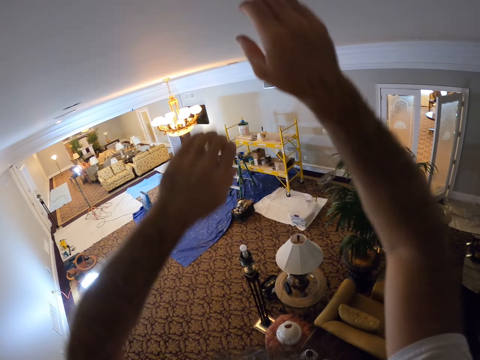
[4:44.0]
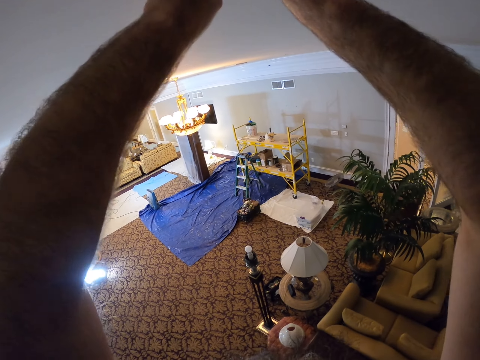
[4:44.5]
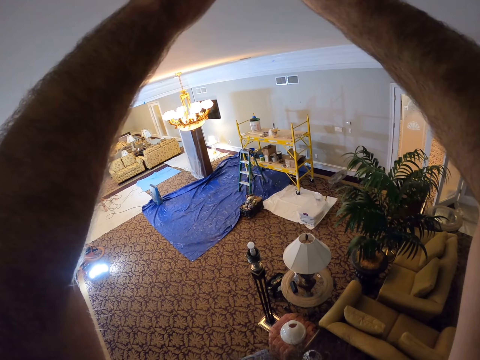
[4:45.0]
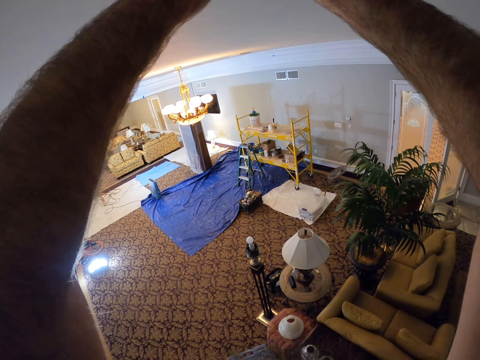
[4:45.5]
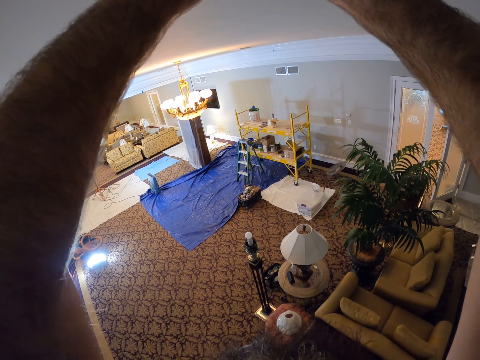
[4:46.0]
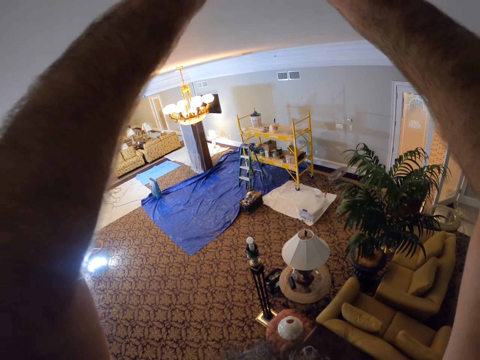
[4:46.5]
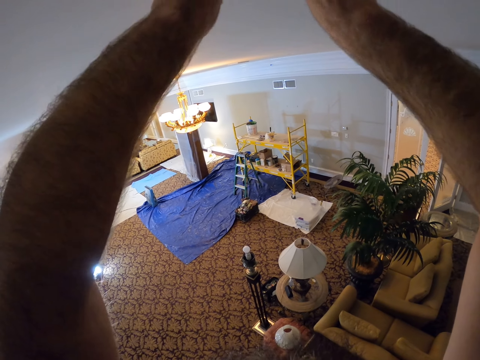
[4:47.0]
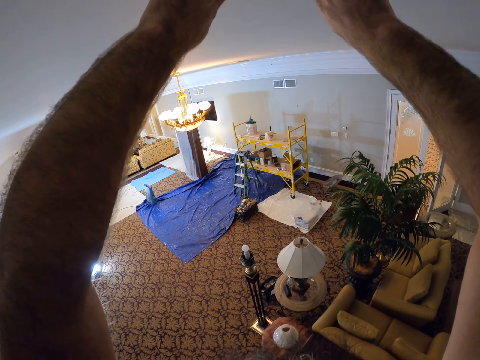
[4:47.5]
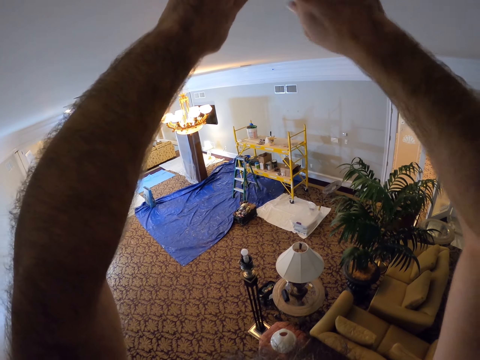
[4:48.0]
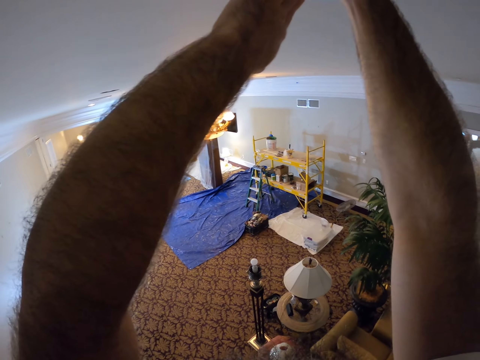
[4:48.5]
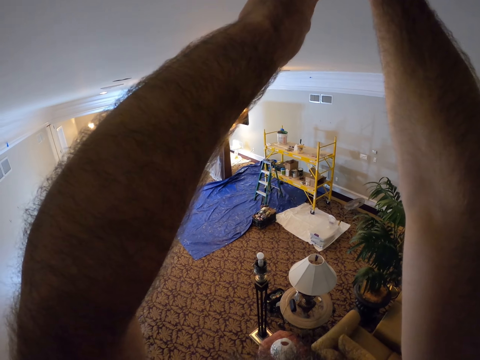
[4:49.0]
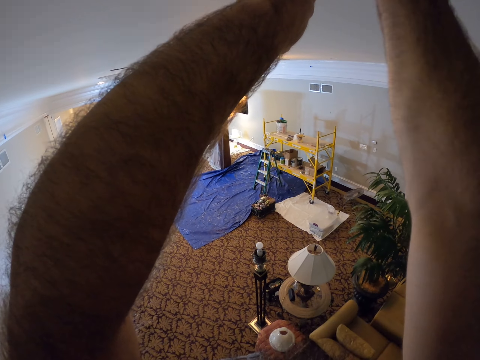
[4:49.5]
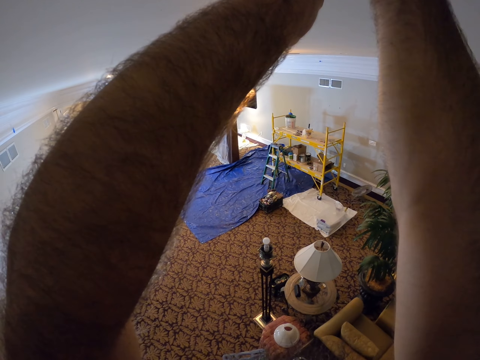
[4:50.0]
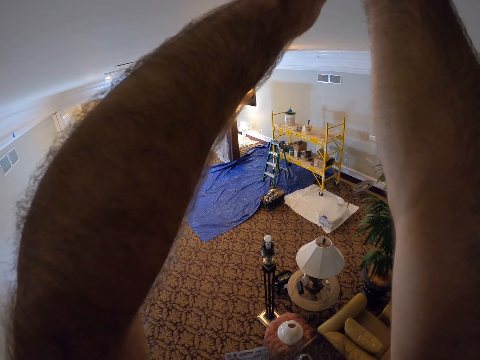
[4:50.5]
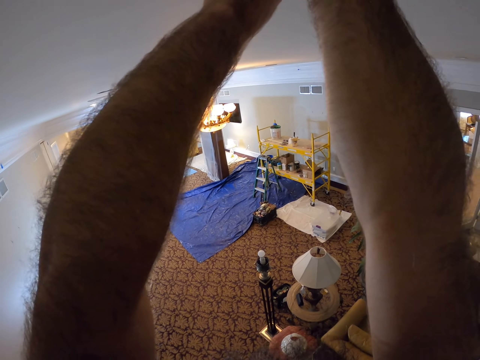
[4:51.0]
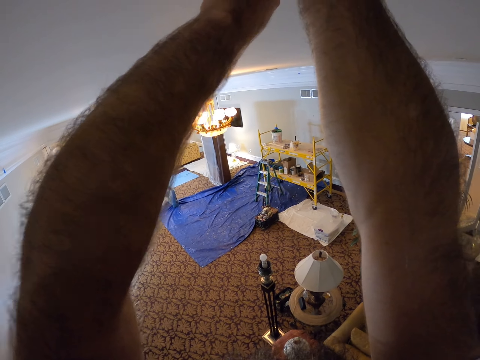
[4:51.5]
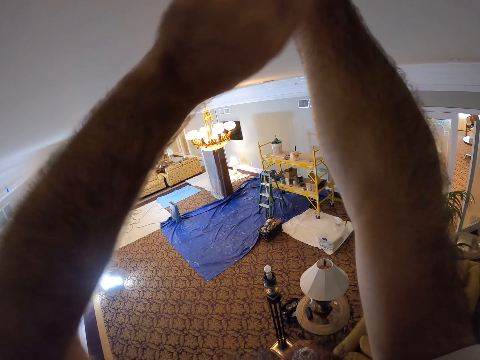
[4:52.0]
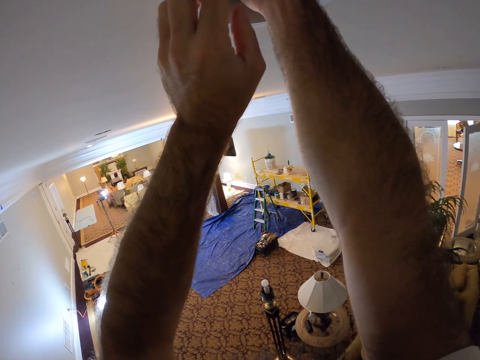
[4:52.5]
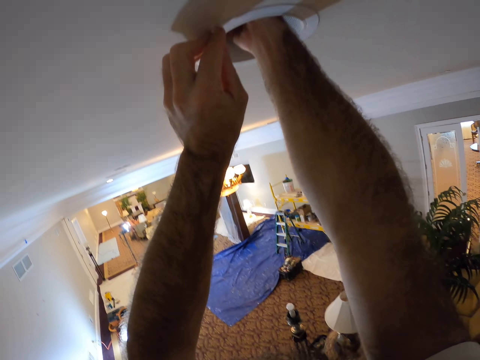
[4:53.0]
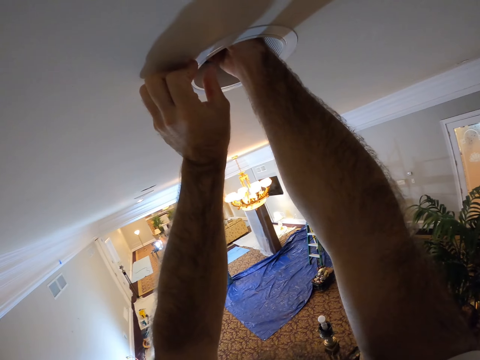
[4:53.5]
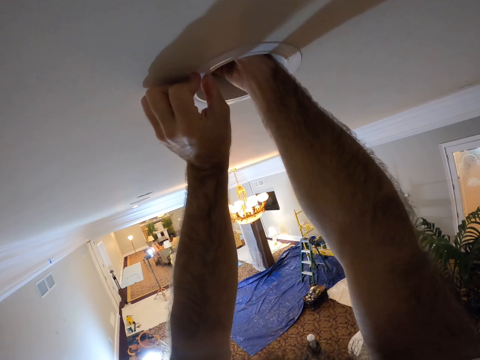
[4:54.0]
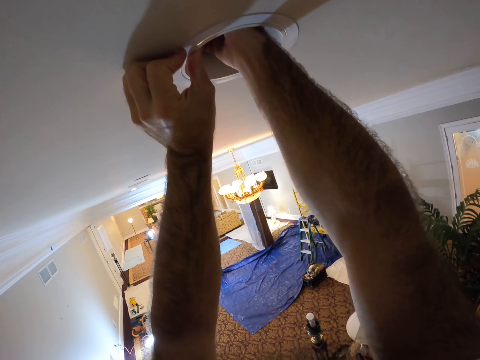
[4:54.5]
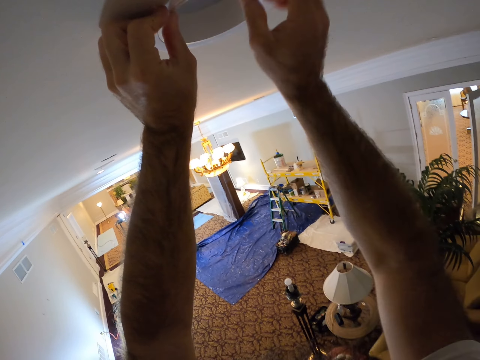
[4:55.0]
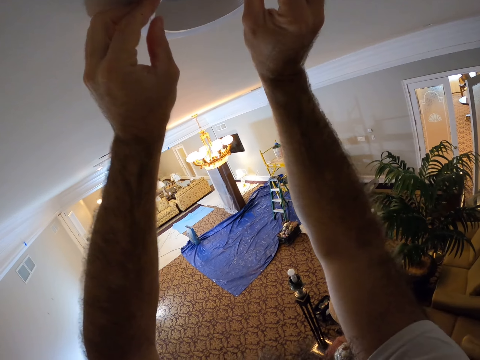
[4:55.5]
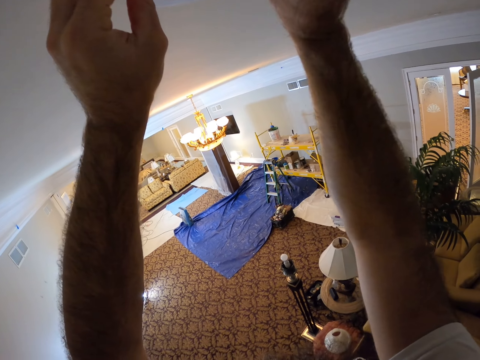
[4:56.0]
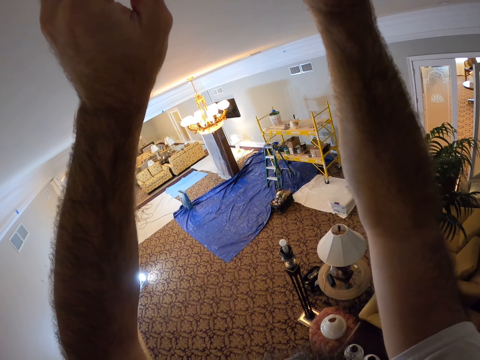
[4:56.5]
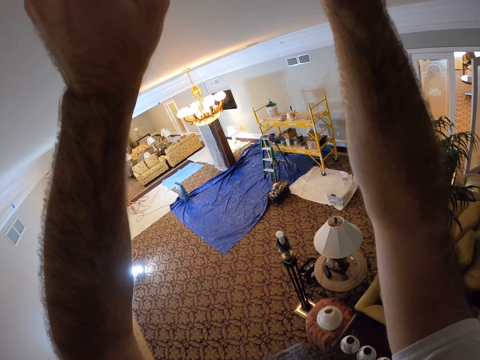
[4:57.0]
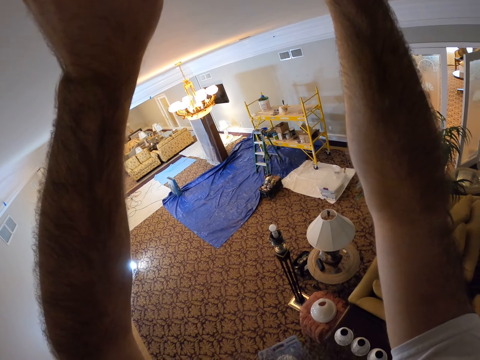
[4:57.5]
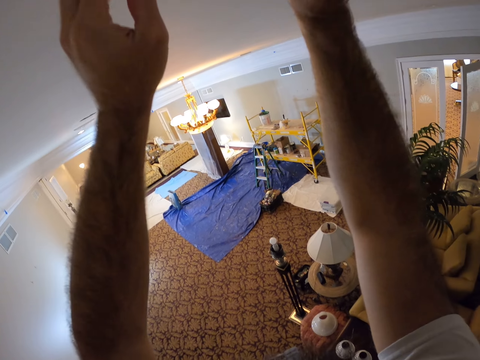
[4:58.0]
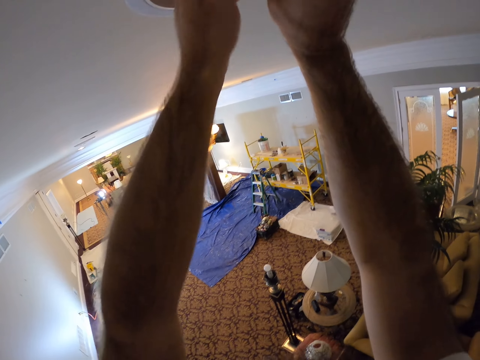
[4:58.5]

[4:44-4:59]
The camera wearer holds the lamp holder in the ceiling with both hands. They fix electricity. They remove a bulb holder from the ceiling with both hands.

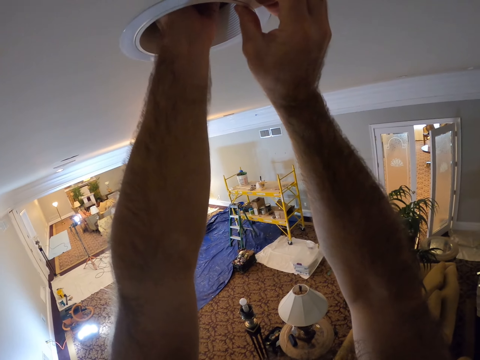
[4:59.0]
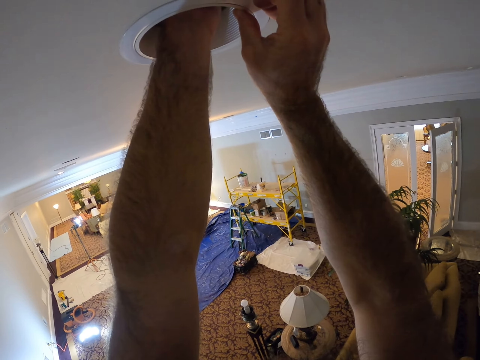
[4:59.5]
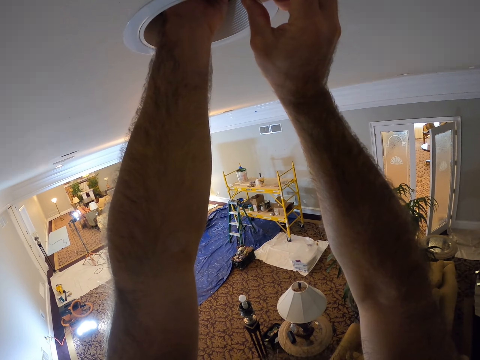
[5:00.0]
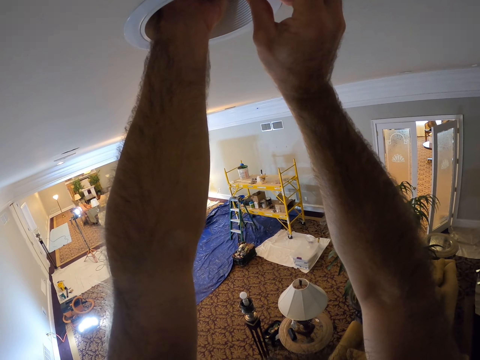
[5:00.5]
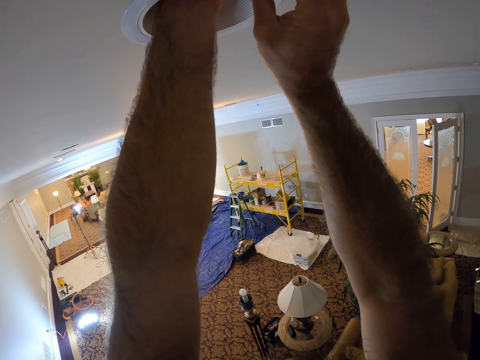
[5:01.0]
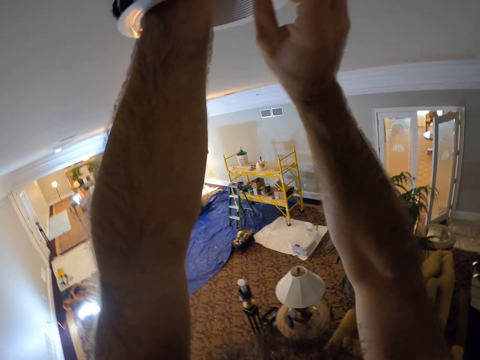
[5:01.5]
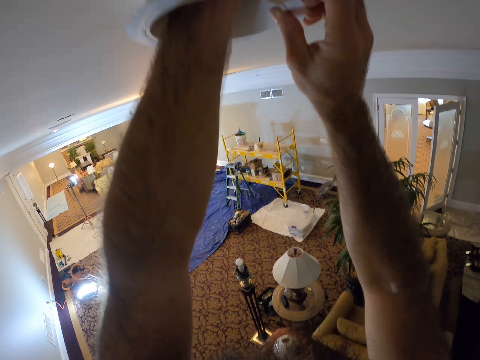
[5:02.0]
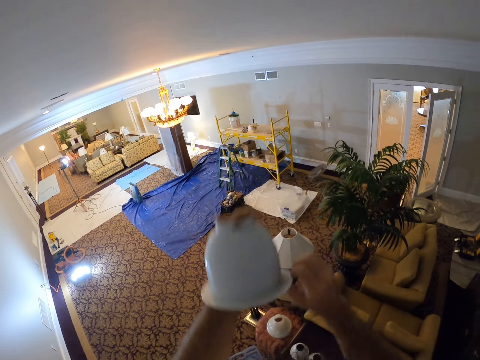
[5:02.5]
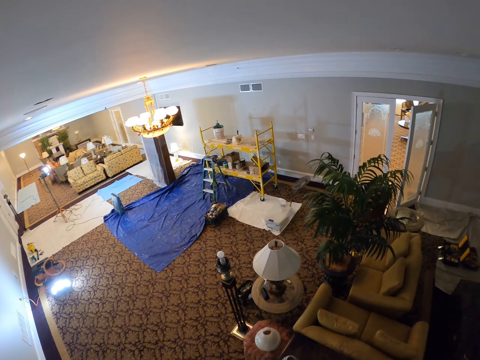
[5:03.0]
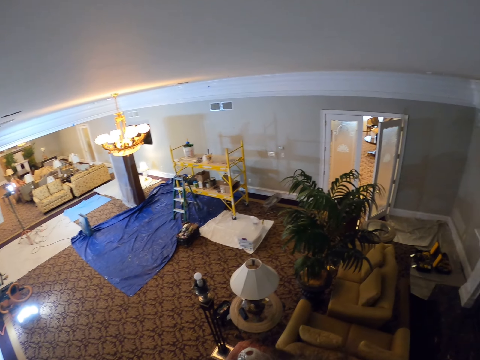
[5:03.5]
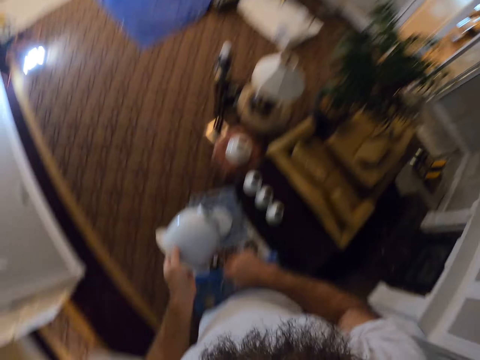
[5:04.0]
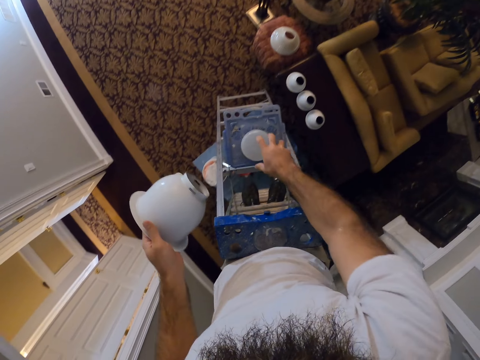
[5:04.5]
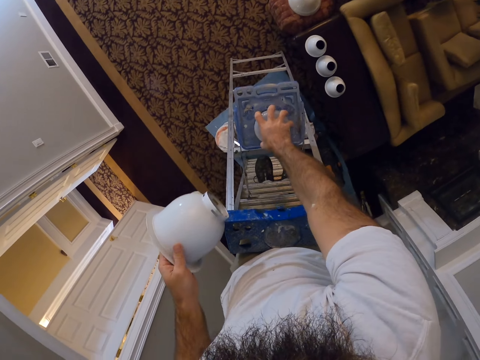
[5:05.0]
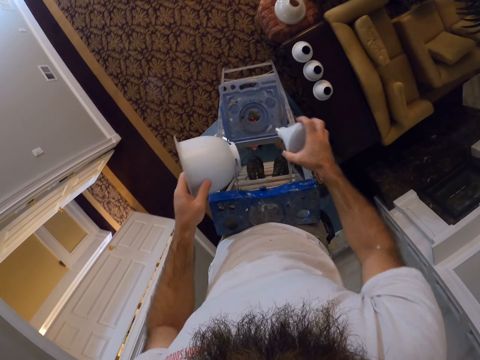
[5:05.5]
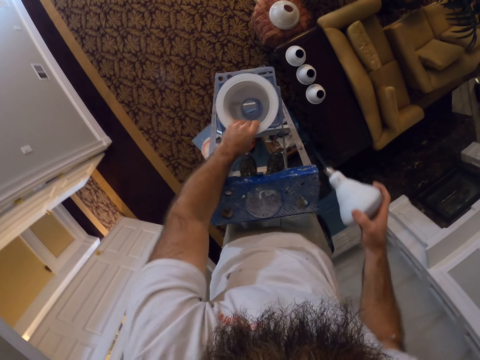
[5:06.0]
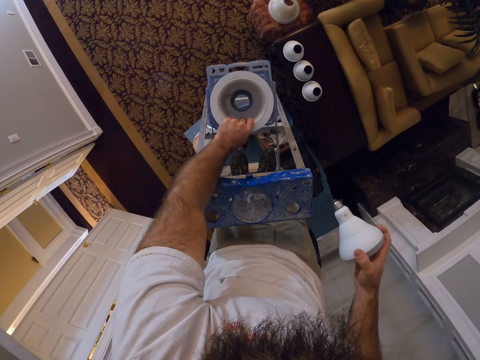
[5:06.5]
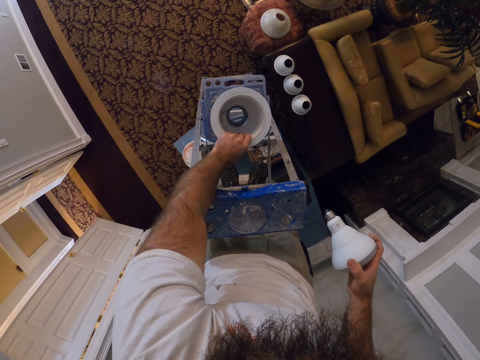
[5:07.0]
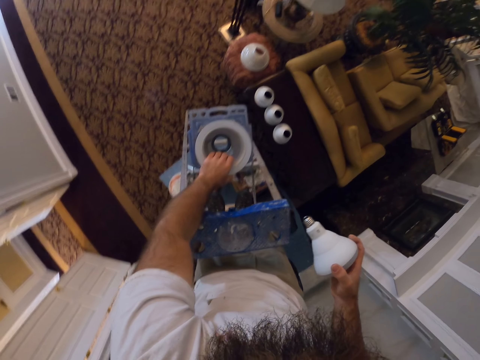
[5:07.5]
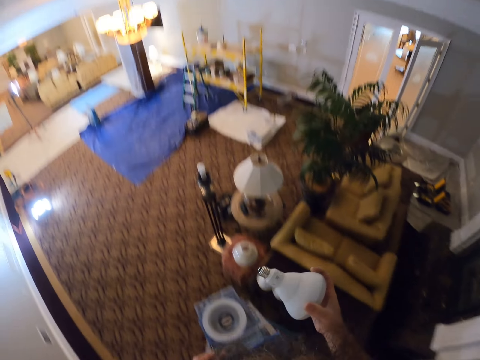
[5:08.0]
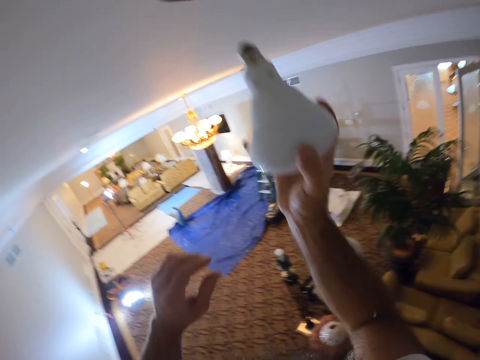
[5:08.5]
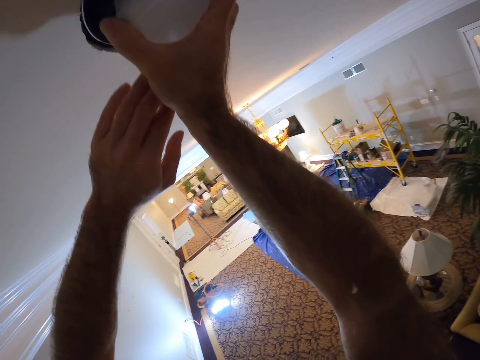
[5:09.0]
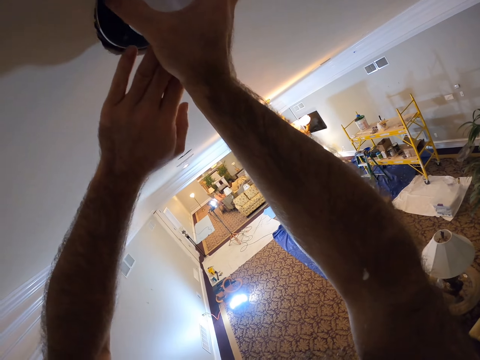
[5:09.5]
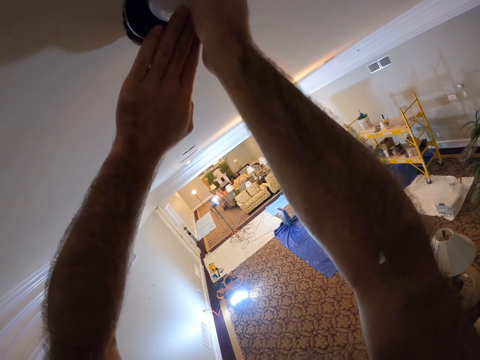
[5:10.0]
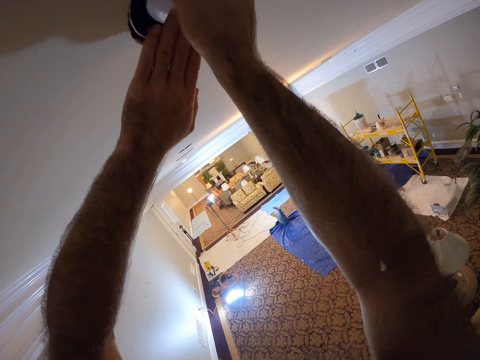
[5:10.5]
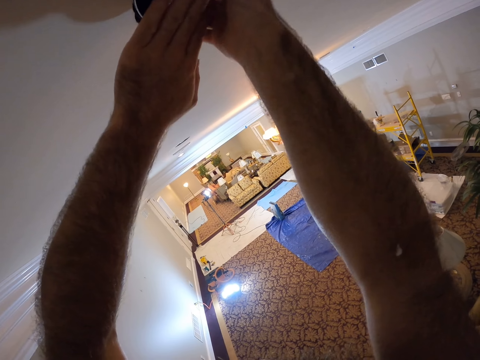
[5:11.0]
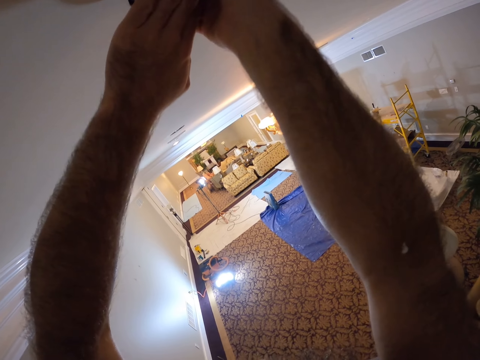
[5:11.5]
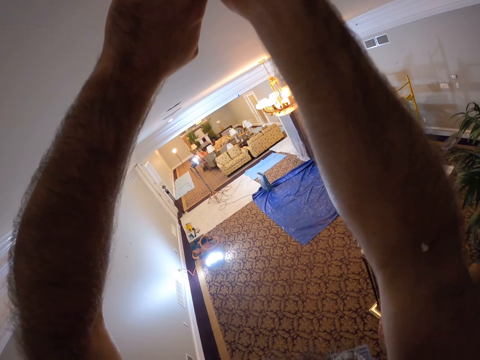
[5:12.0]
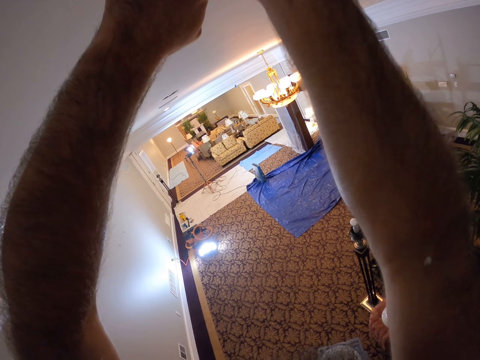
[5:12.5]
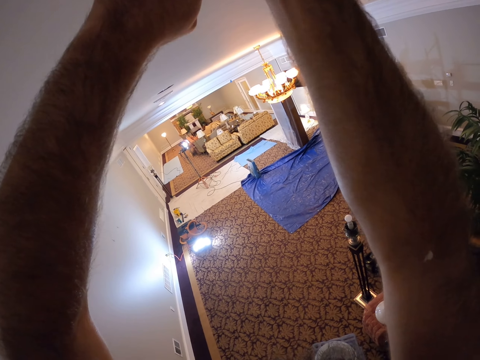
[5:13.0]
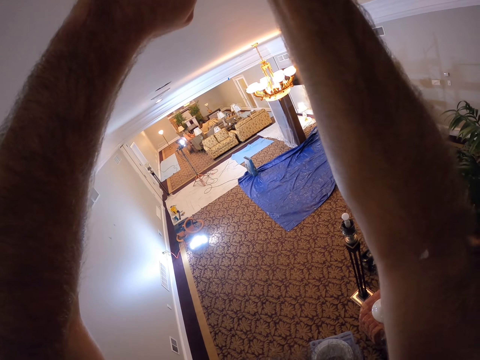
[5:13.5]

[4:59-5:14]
The camera wearer picks the bulb from the ladder on the carpet floor with his right hand. He drops the bulb holder on the ladder with his left hand. He fixes the bulb in the ceiling with both hands.
